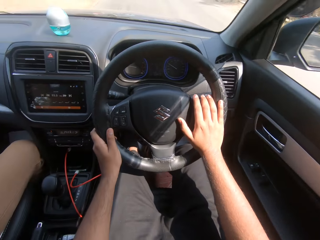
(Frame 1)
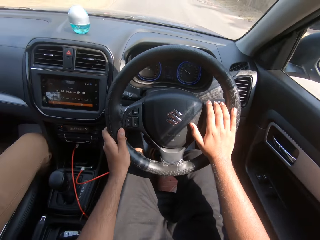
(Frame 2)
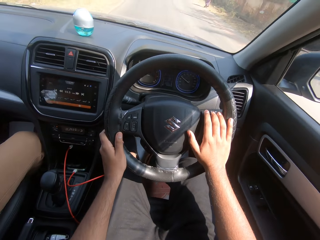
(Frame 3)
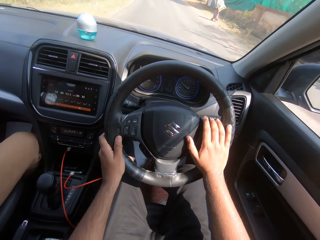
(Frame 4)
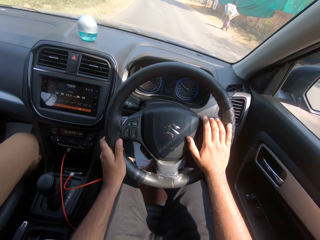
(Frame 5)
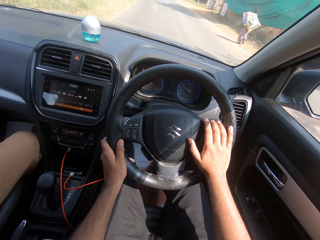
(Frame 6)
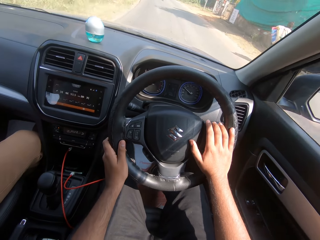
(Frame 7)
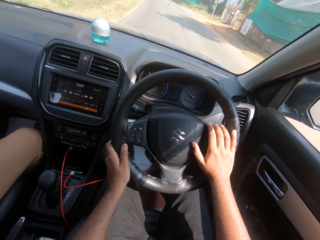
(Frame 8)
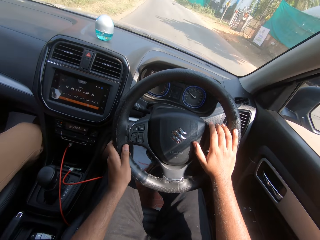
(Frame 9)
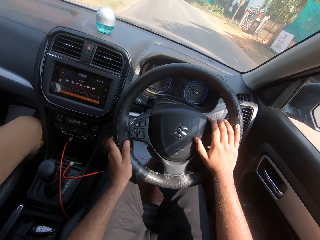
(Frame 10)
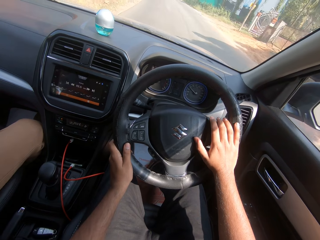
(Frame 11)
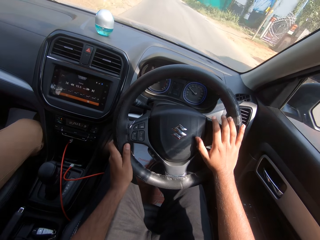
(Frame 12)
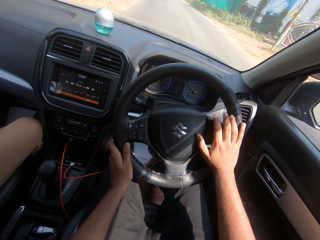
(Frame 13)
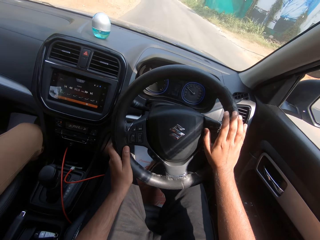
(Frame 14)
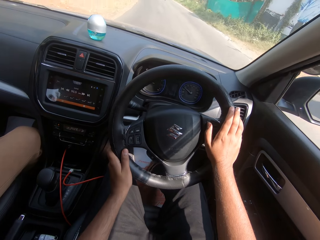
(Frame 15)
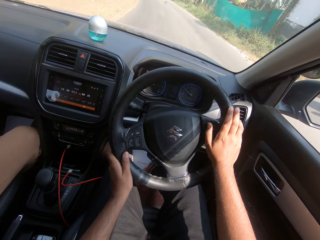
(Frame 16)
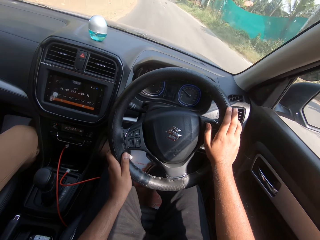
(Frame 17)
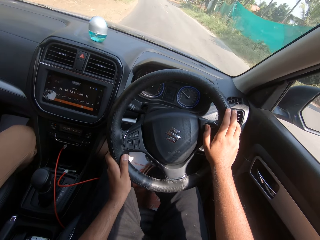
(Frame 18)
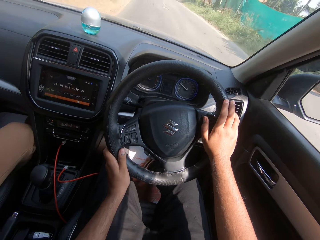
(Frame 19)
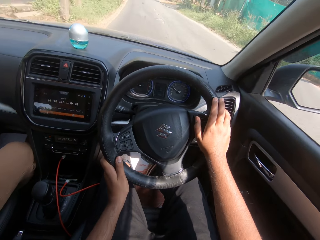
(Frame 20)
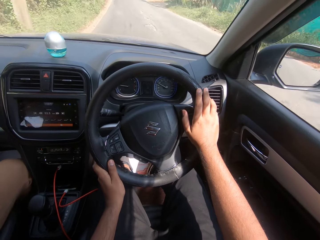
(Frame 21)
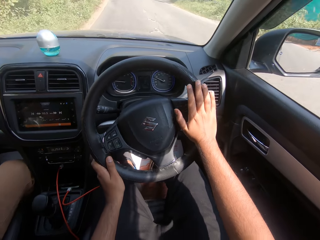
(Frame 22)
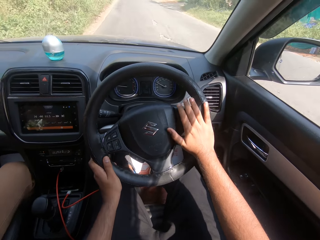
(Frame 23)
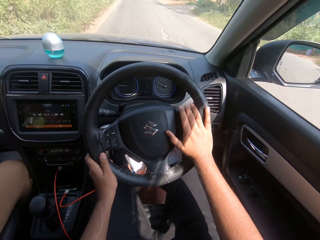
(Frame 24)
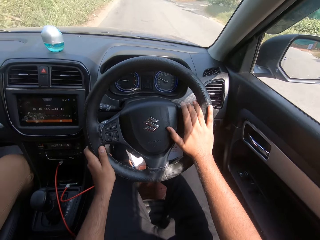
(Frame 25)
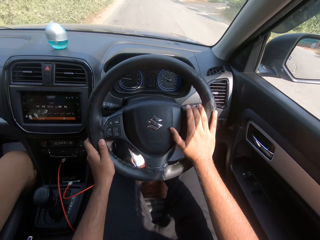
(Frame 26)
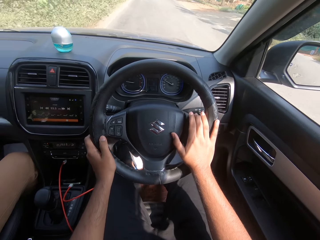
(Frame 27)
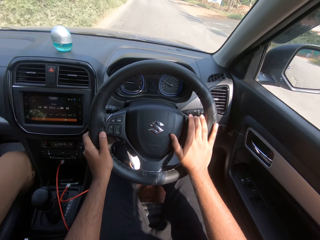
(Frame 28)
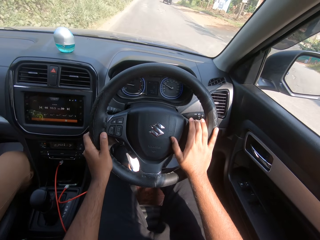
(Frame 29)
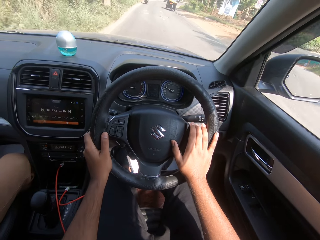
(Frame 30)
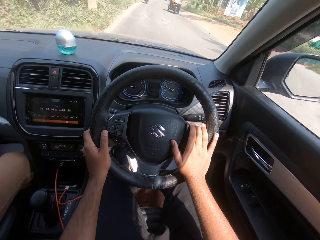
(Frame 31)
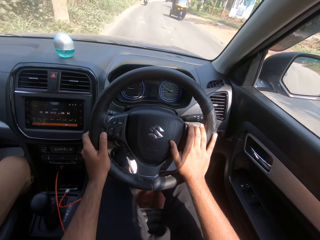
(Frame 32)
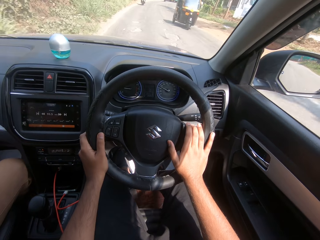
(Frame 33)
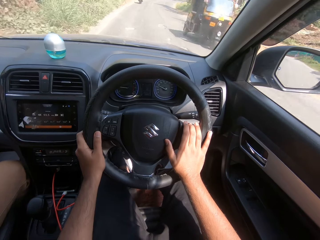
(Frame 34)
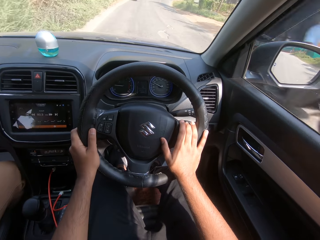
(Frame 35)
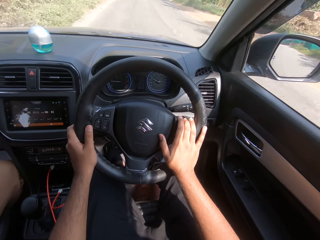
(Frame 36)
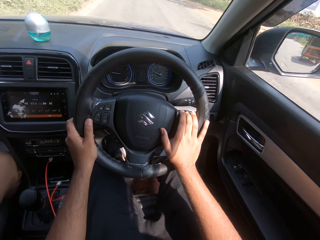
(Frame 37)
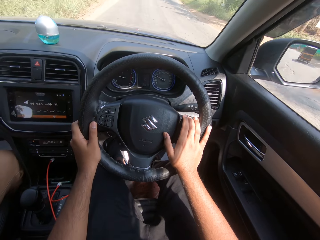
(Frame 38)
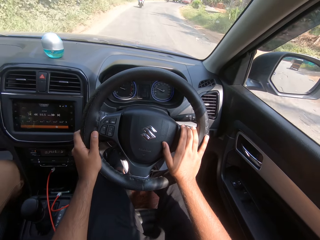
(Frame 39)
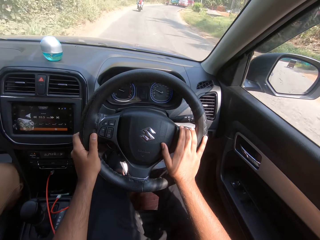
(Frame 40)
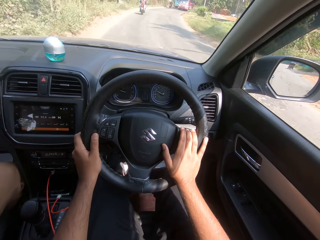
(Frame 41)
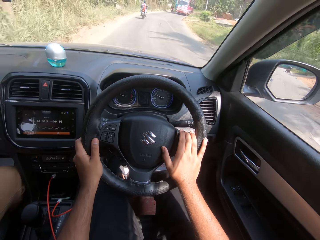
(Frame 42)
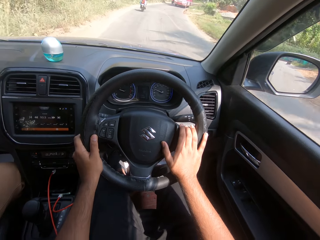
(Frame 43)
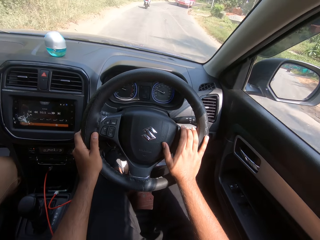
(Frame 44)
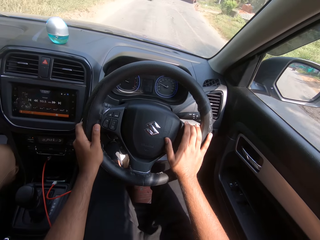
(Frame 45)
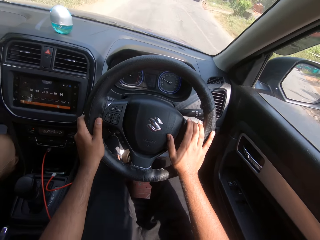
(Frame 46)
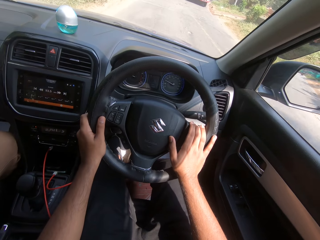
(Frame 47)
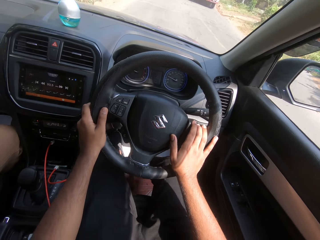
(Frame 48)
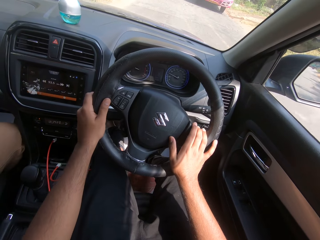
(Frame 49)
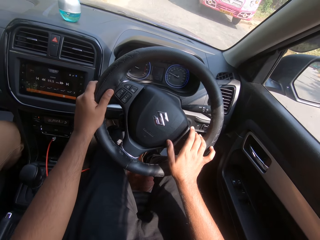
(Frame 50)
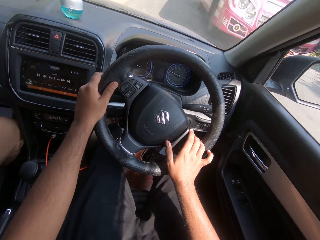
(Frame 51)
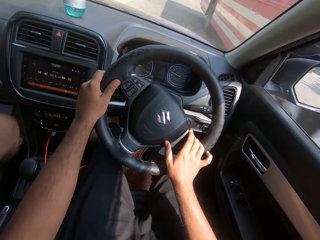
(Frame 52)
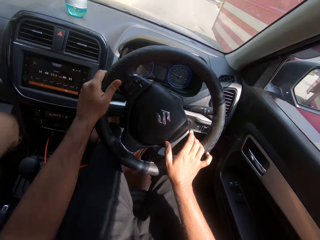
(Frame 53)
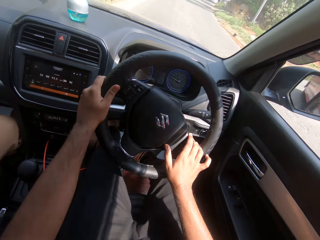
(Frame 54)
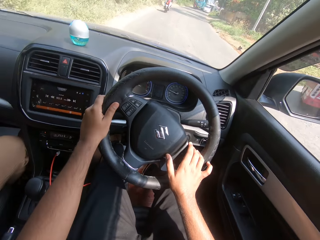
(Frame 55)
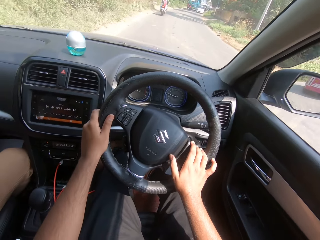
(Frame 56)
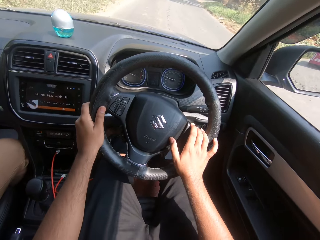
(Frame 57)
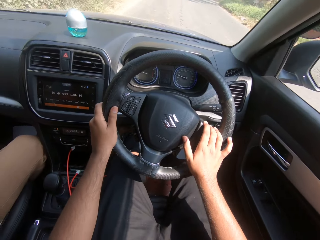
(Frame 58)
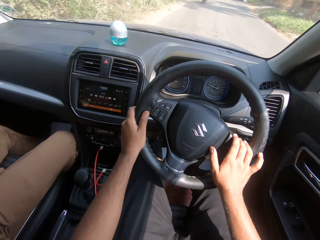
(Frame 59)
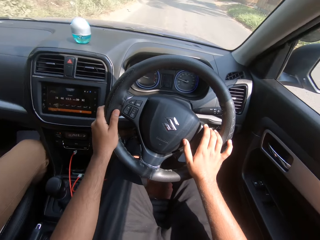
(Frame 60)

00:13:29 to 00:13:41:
The camera wearer drives past a tricycle on the road. They drive past a bus on the road.

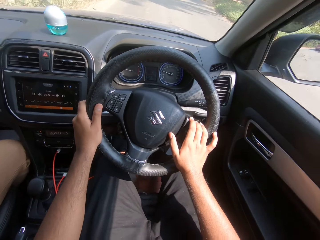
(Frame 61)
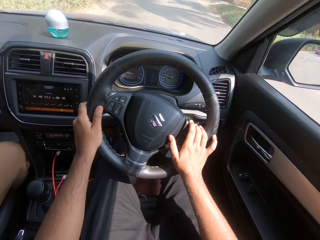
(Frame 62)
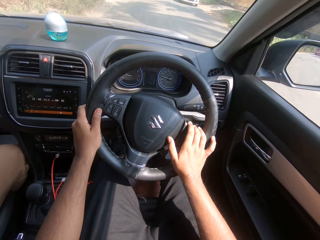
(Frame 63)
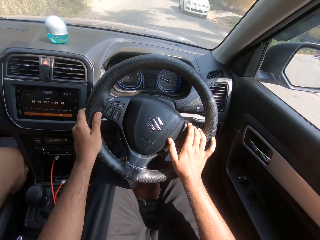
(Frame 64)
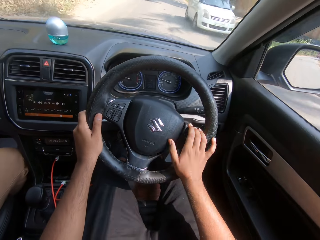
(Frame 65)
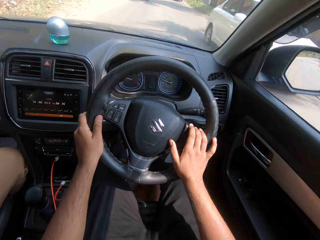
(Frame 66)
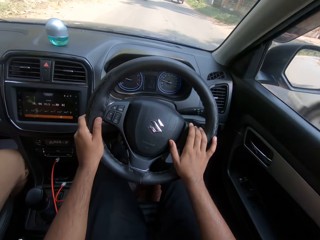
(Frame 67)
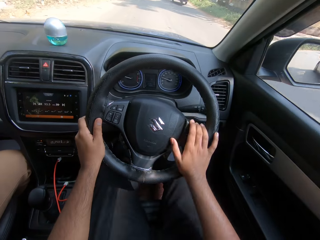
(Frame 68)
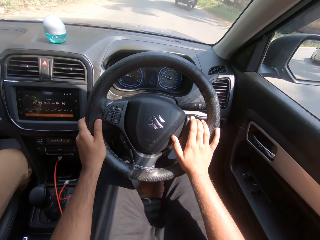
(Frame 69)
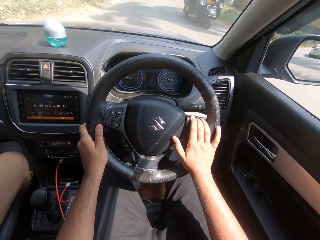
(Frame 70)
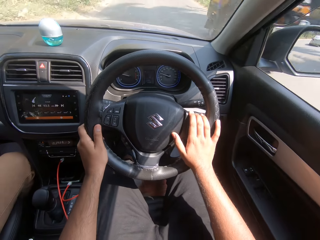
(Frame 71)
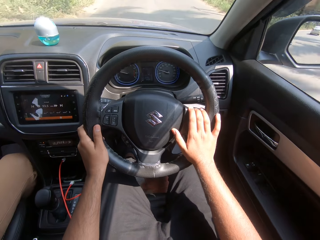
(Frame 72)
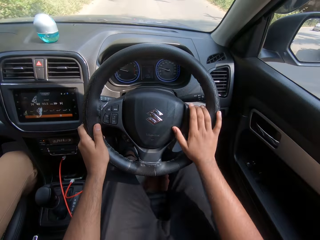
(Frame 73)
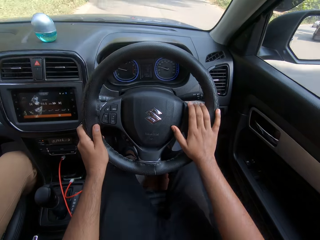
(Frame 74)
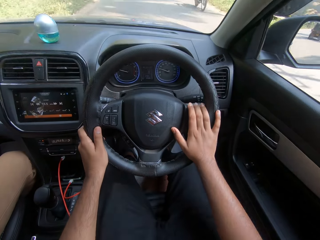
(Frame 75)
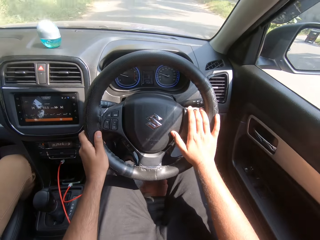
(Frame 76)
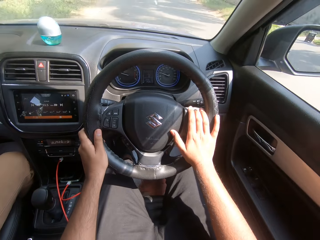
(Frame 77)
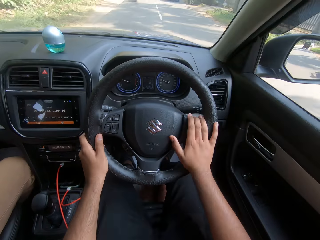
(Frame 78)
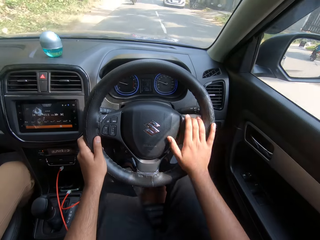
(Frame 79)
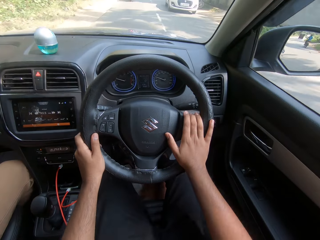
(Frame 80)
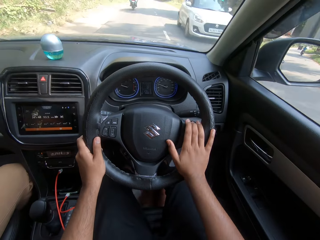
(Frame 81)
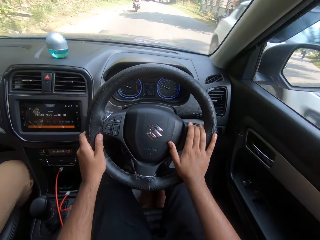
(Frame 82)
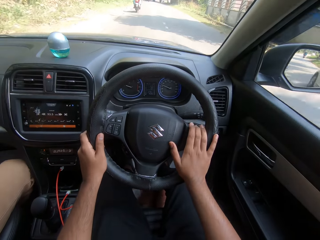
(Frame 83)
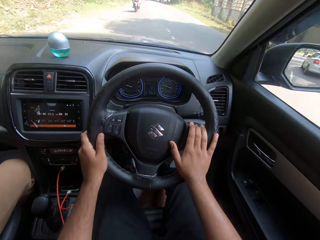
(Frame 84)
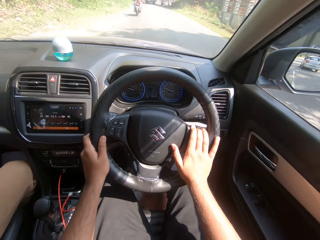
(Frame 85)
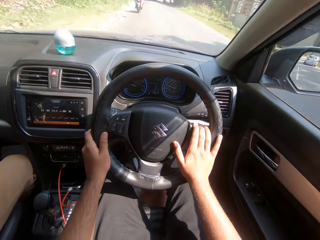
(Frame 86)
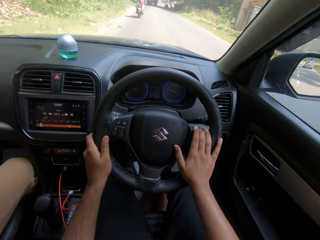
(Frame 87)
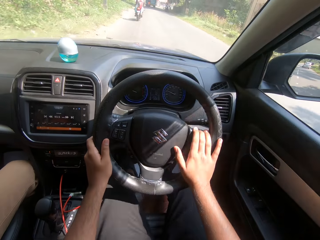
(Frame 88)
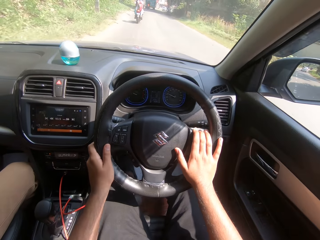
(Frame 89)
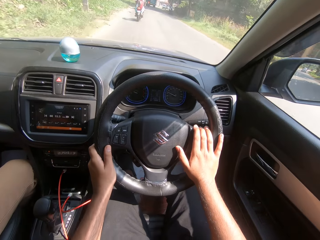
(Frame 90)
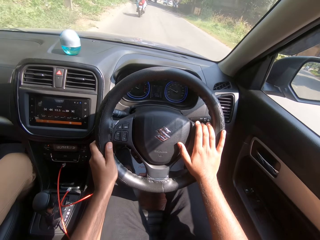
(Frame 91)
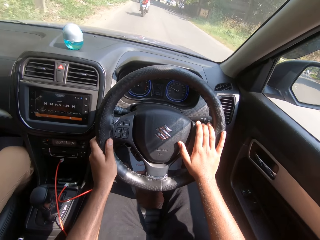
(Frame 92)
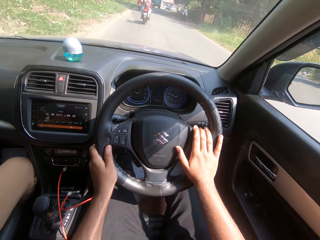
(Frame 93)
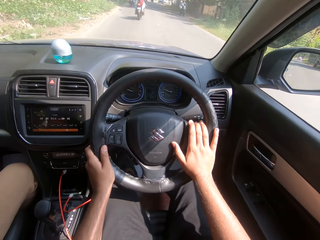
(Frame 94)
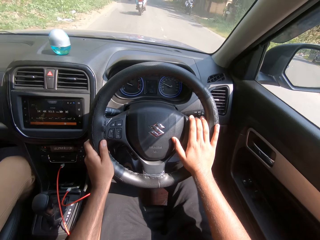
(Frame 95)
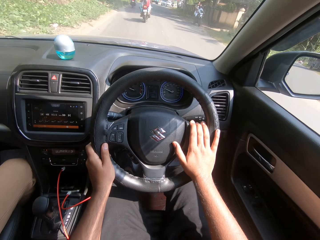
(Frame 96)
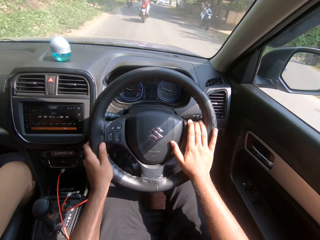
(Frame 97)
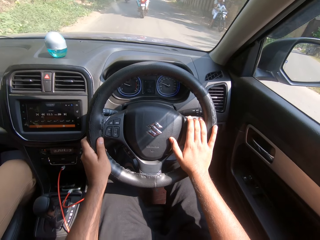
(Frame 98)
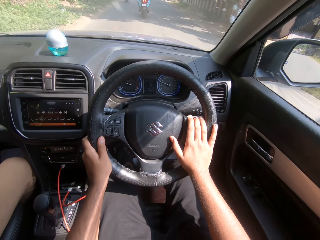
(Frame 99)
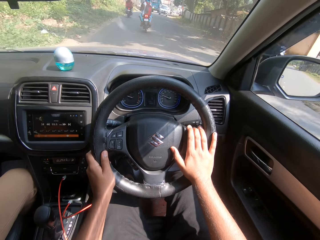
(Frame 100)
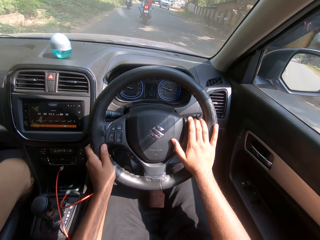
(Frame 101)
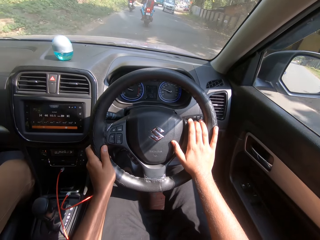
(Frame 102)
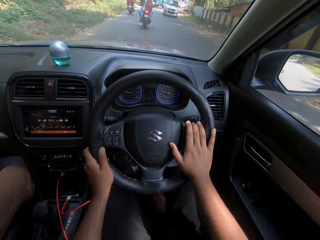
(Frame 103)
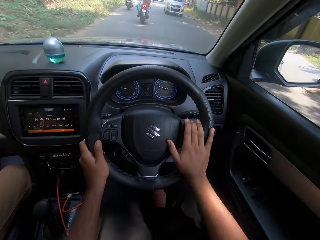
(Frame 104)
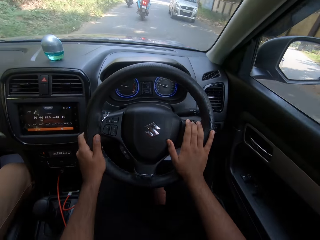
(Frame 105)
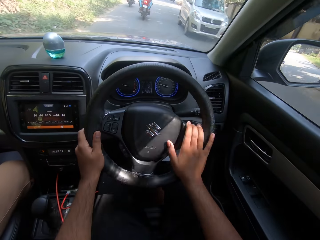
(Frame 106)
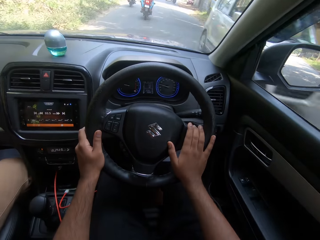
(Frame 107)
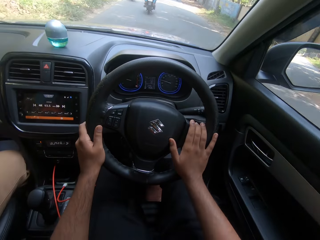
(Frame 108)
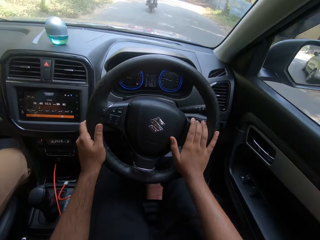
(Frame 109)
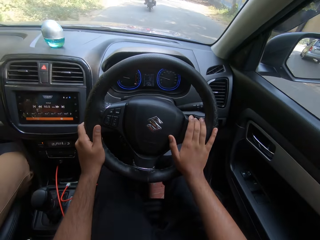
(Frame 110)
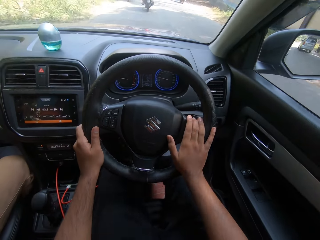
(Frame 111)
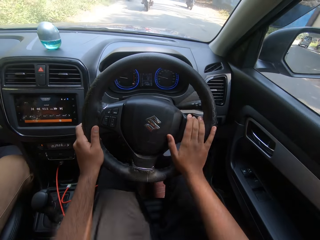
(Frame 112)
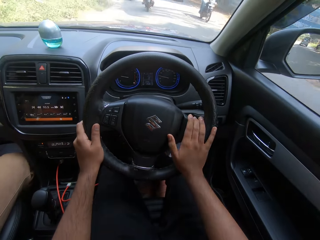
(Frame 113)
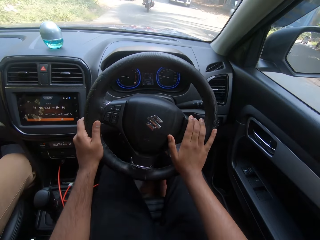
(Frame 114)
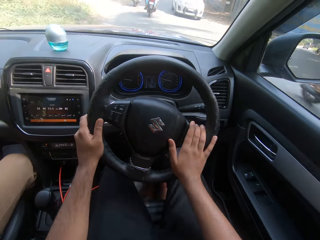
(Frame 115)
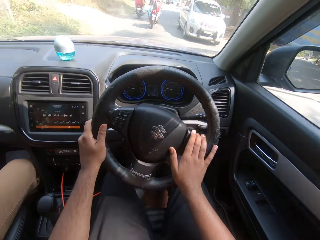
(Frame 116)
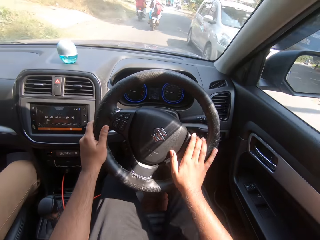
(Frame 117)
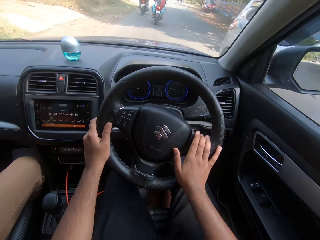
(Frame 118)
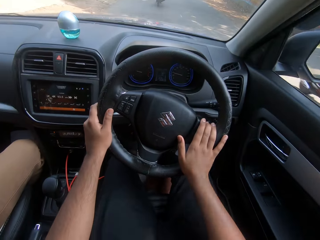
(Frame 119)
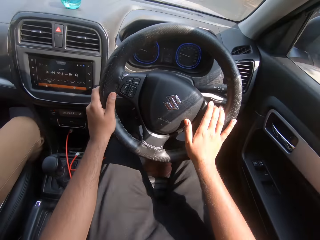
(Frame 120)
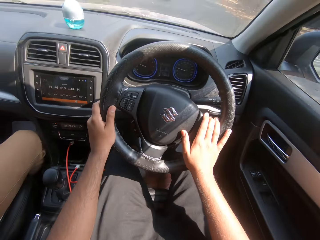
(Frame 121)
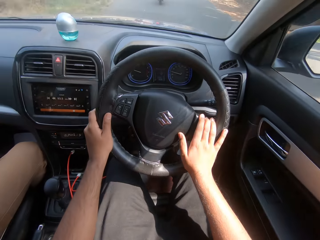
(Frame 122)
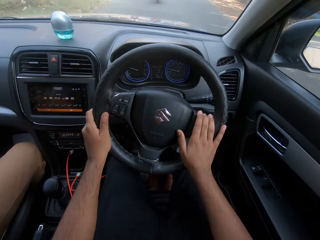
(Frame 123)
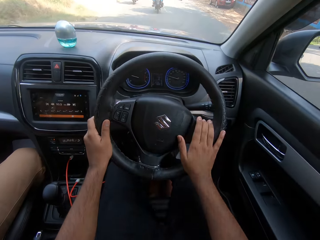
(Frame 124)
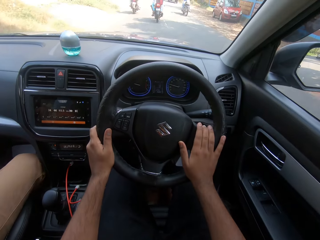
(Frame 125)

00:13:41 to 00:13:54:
The camera wearer drives past a car. They drive past a tricycle on the road. They drive past a bike on the road. They drive past a car. A white car drives past the camera wearer. A metallic grey car drives past the camera wearer. A motorcycle rides past the camera wearer. A white car drives past the camera wearer.
